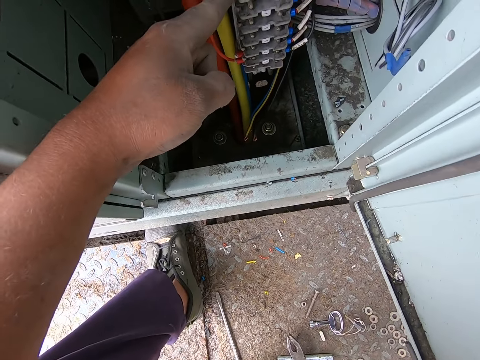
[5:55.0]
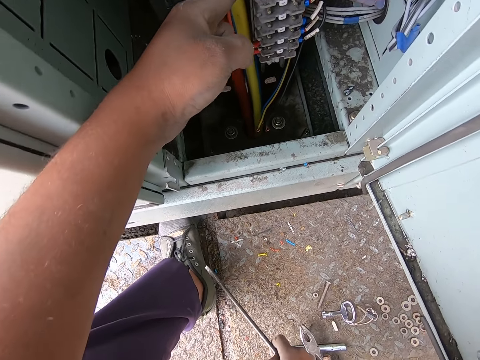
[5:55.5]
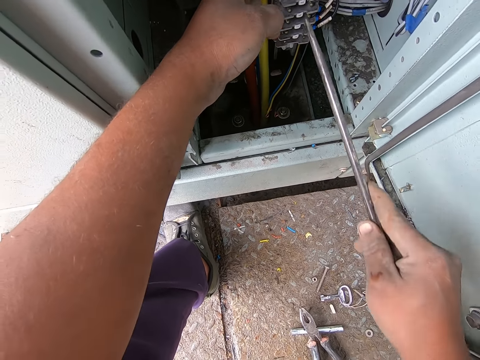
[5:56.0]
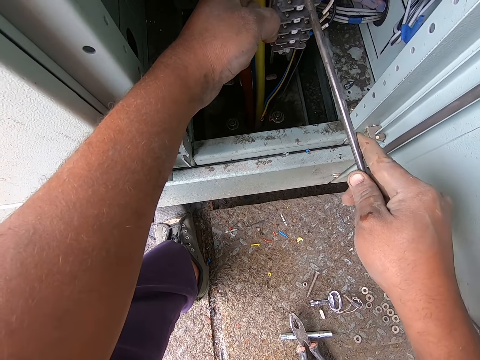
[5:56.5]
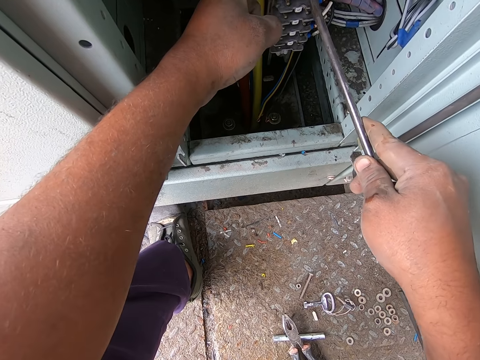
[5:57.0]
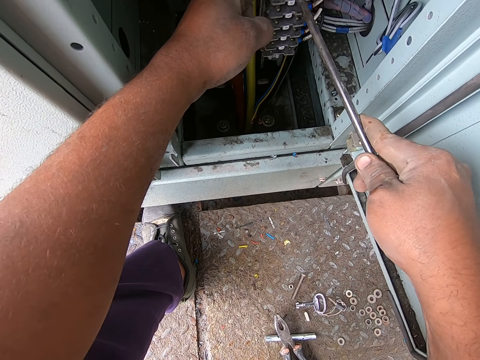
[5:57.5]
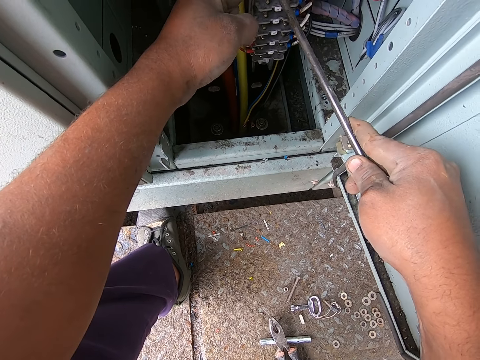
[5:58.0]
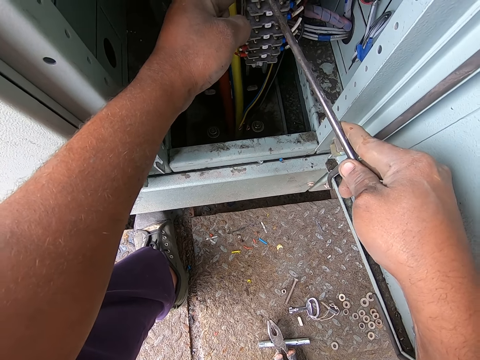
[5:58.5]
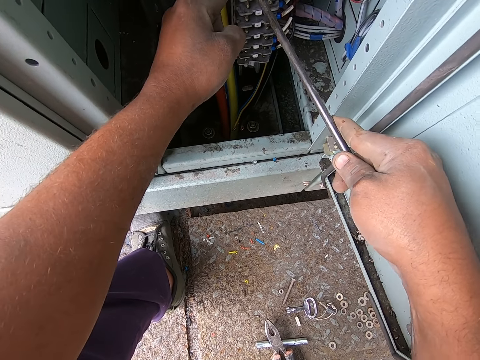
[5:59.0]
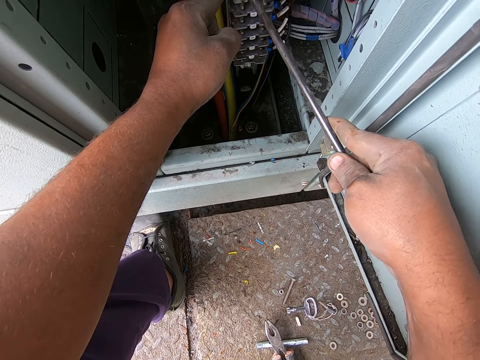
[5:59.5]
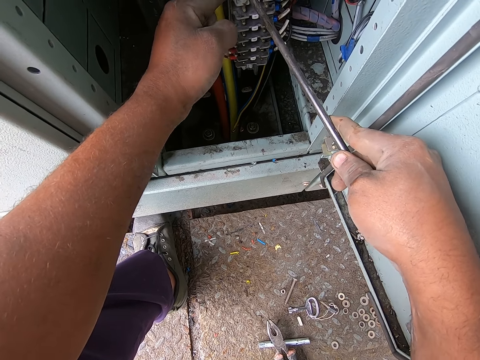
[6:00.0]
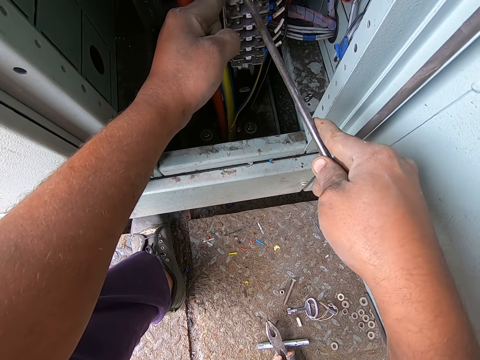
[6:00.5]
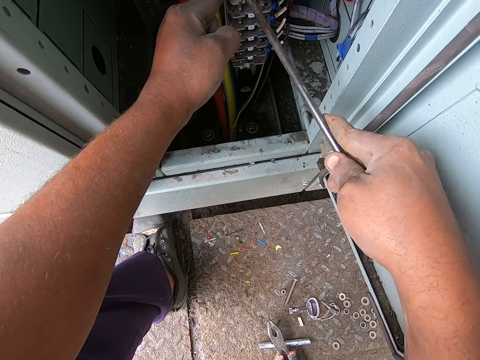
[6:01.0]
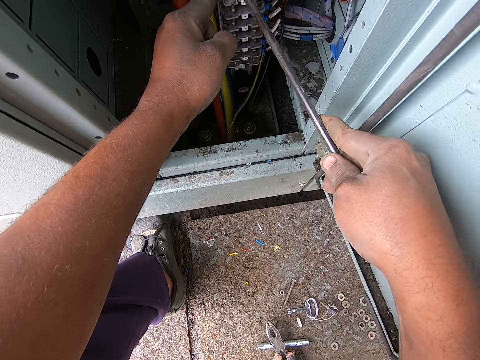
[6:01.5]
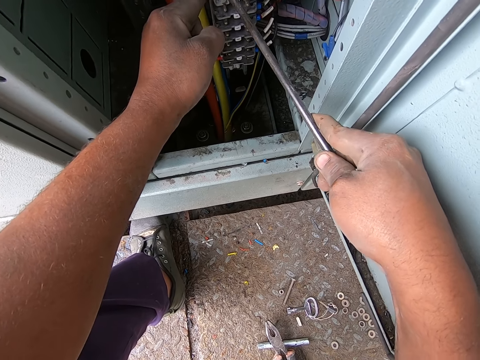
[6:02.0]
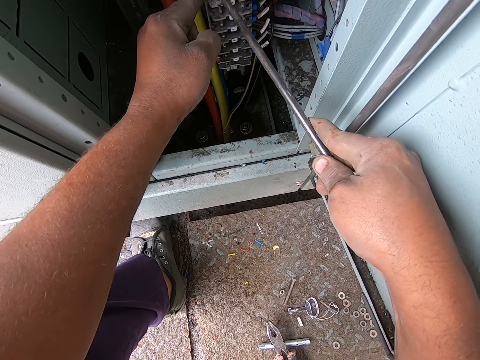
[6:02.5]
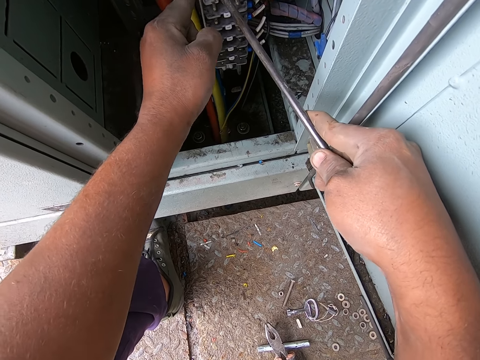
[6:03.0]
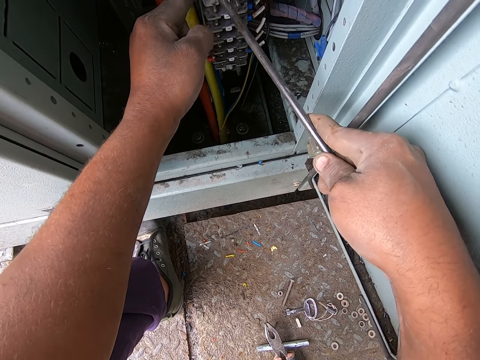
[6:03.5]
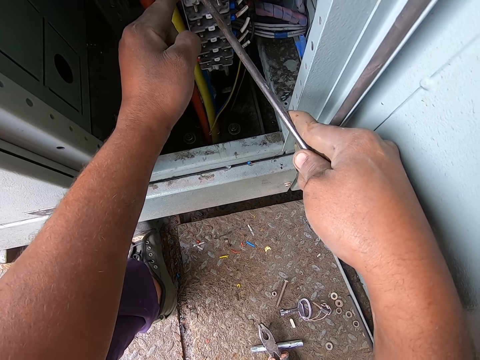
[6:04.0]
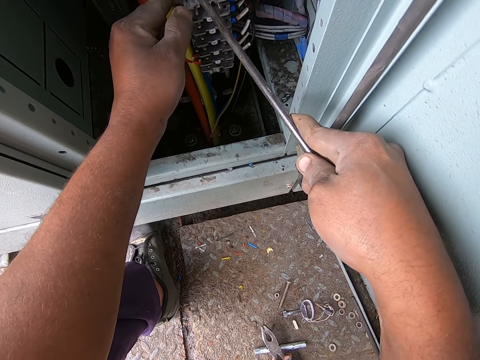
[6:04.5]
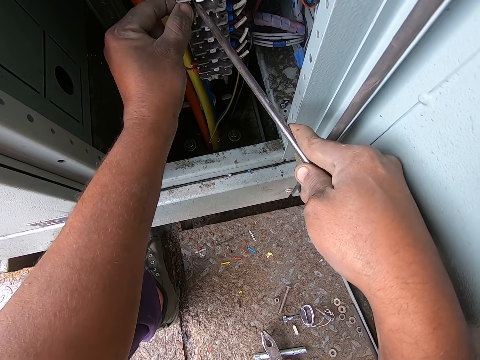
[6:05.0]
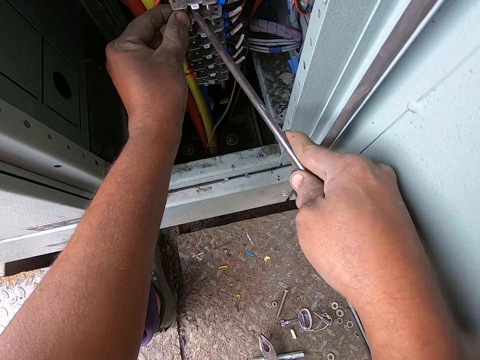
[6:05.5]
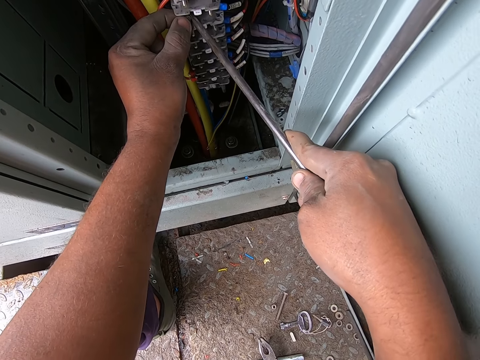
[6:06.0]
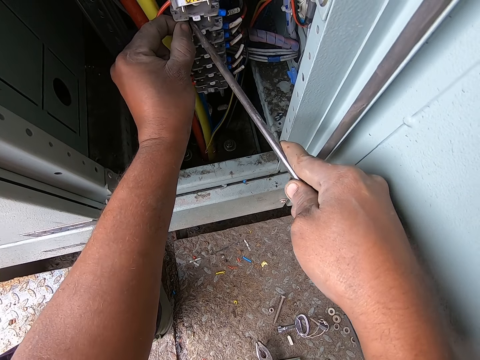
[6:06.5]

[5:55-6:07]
The camera wearer picks up the screw from the floor. They fix the switchboard. They fix the wires with the screws.

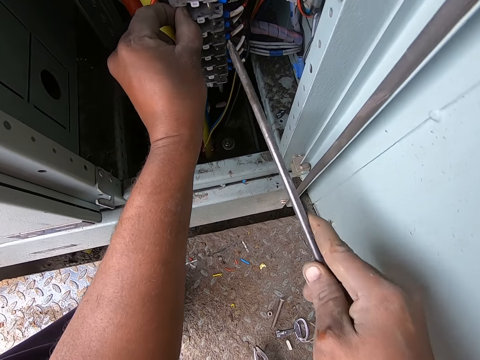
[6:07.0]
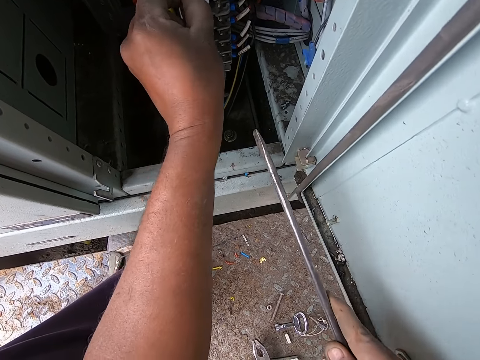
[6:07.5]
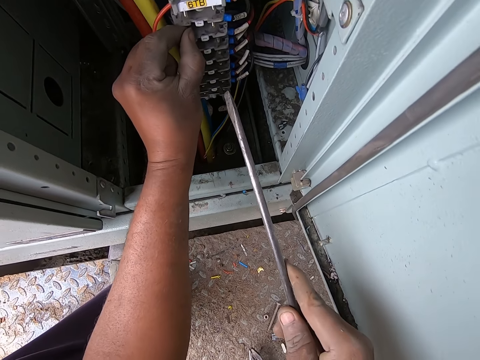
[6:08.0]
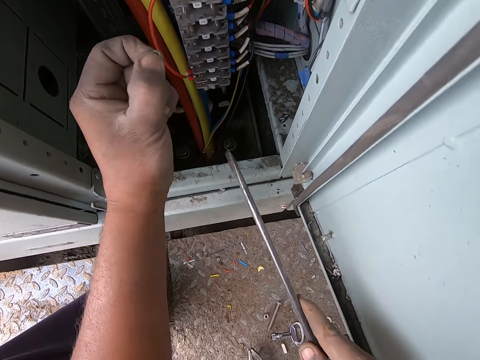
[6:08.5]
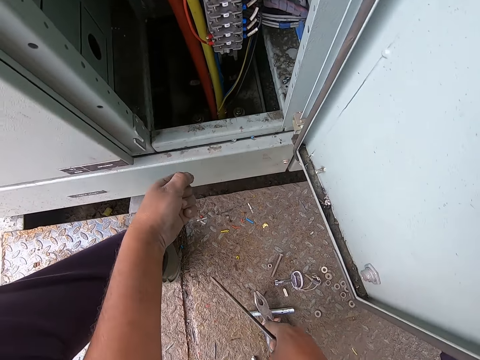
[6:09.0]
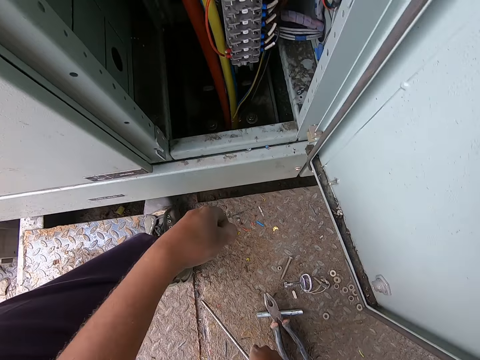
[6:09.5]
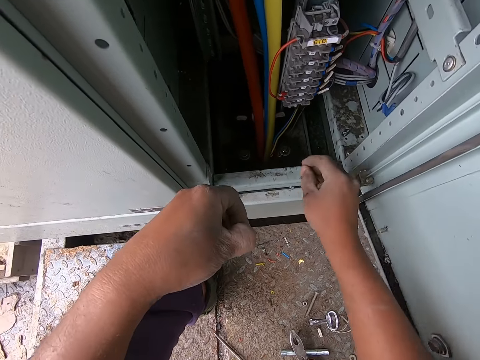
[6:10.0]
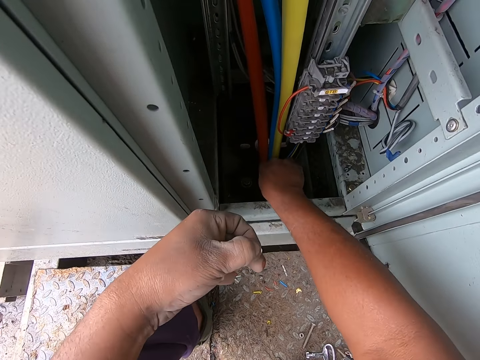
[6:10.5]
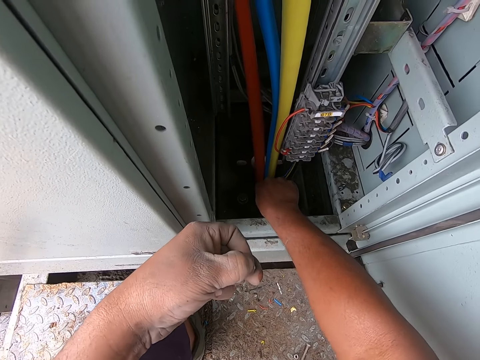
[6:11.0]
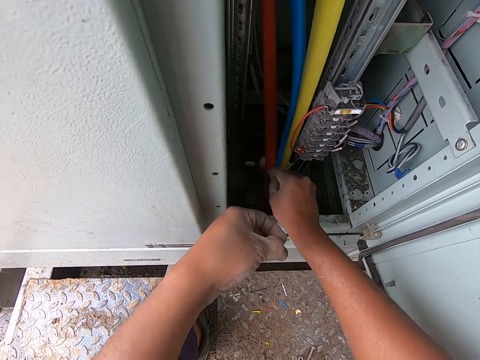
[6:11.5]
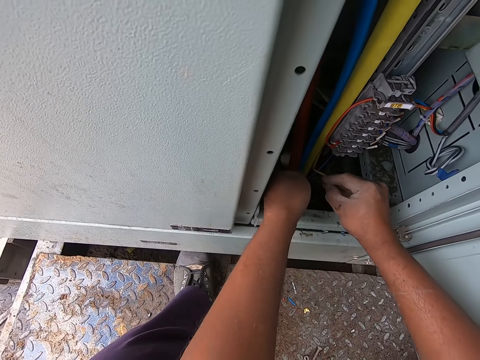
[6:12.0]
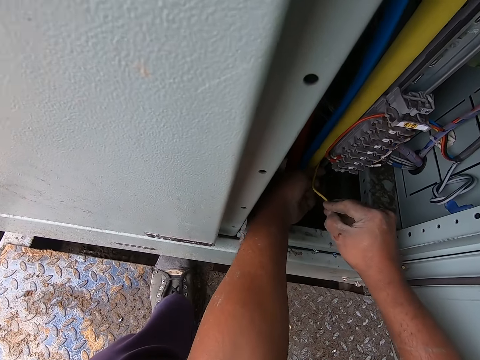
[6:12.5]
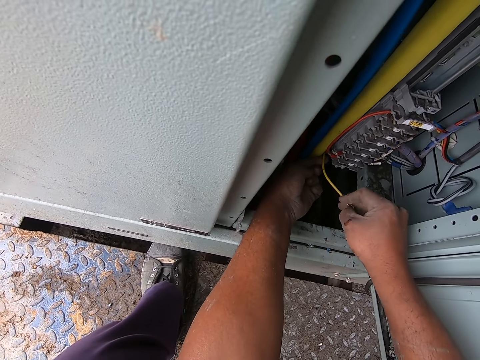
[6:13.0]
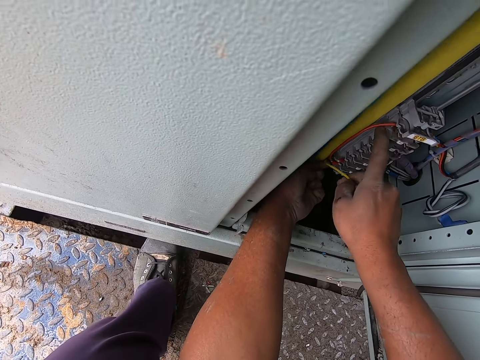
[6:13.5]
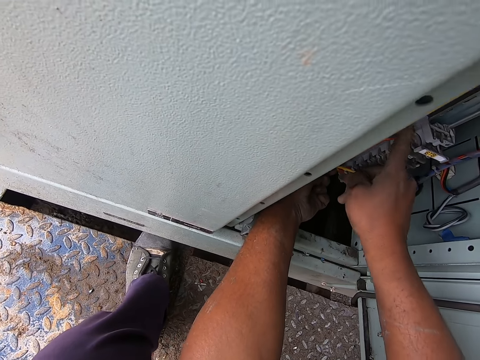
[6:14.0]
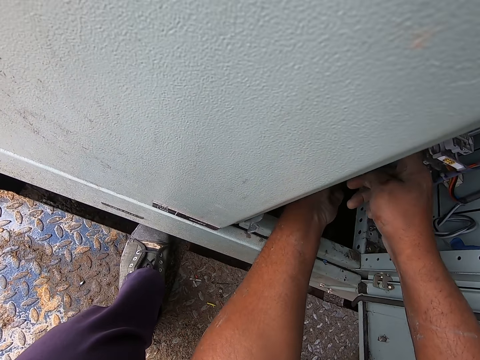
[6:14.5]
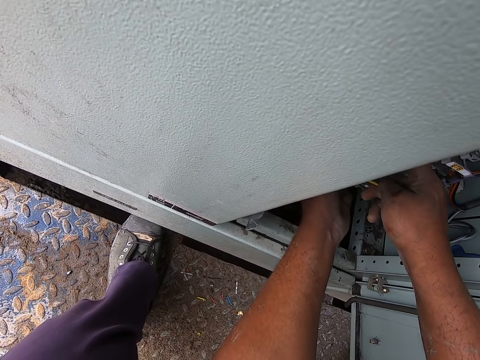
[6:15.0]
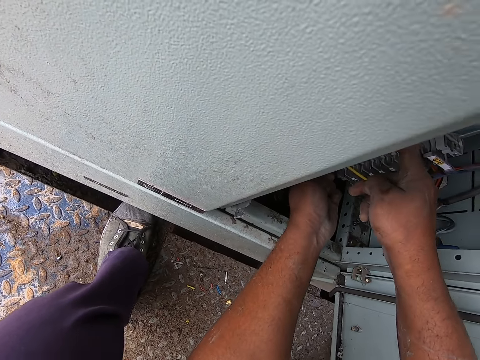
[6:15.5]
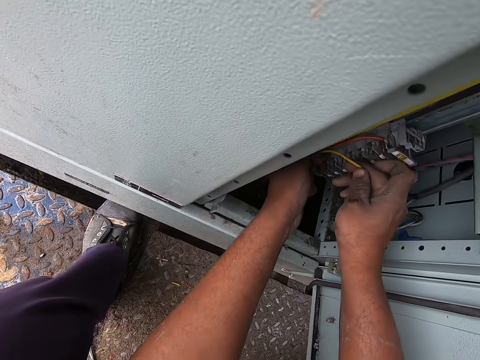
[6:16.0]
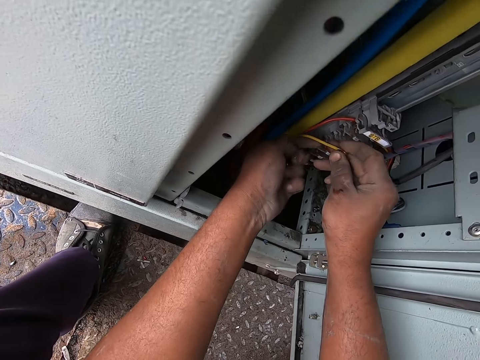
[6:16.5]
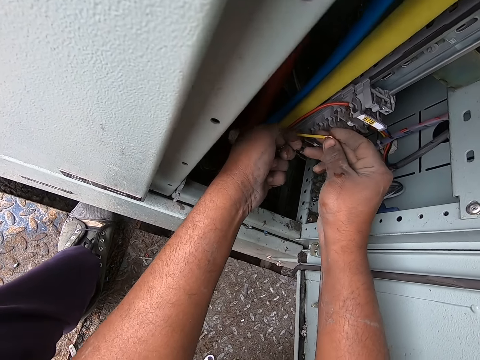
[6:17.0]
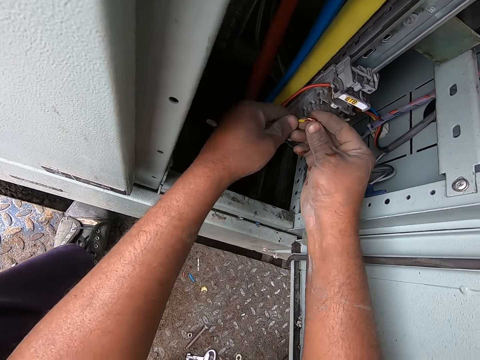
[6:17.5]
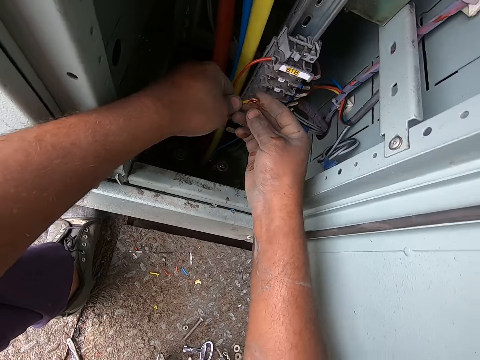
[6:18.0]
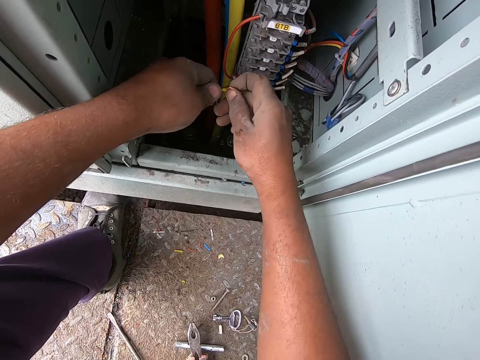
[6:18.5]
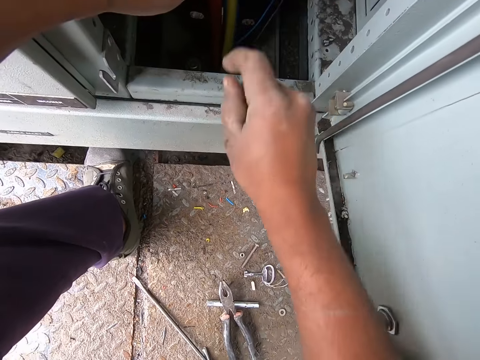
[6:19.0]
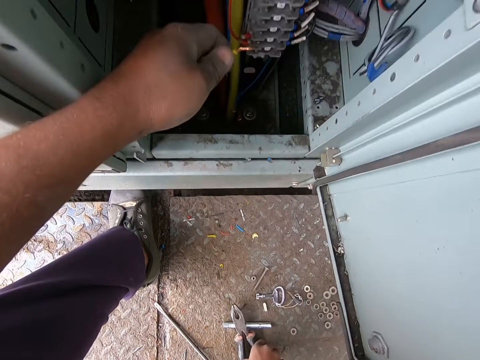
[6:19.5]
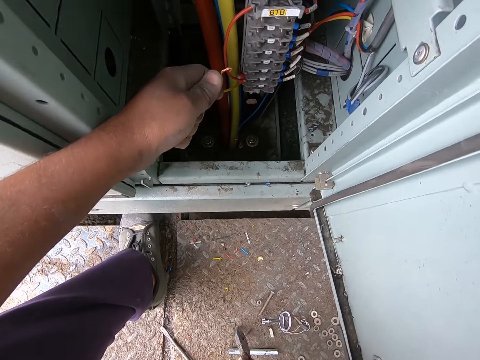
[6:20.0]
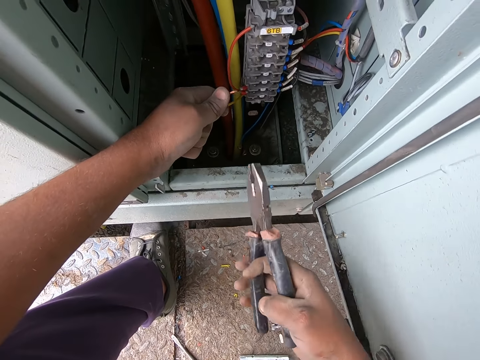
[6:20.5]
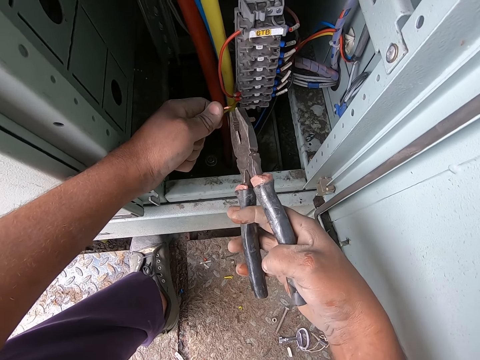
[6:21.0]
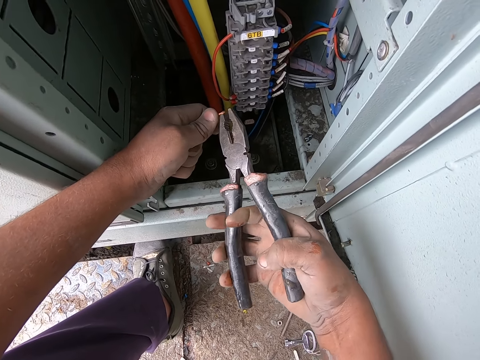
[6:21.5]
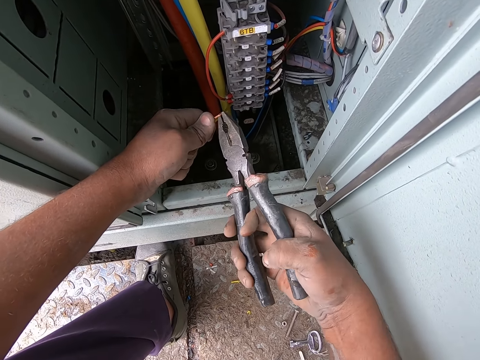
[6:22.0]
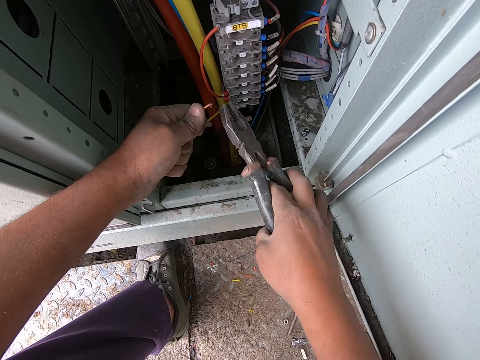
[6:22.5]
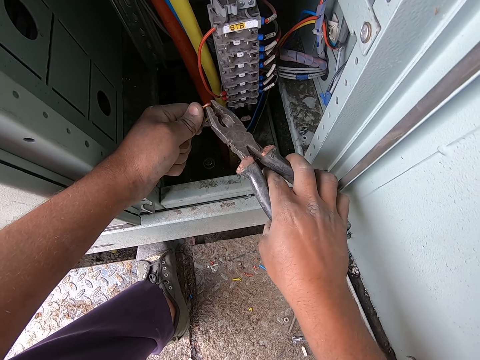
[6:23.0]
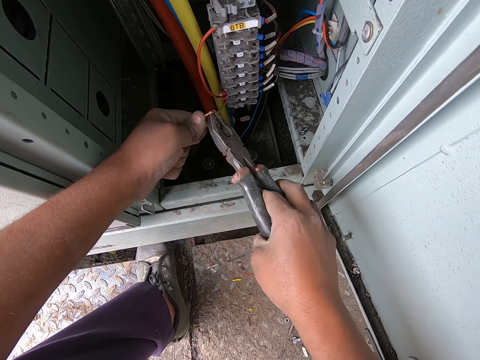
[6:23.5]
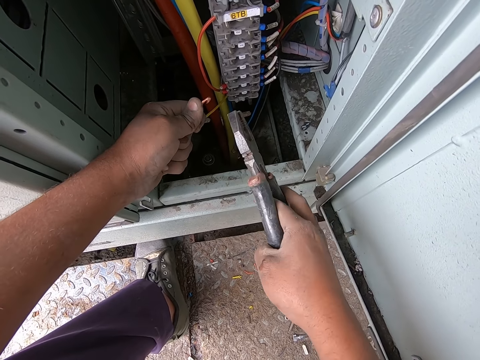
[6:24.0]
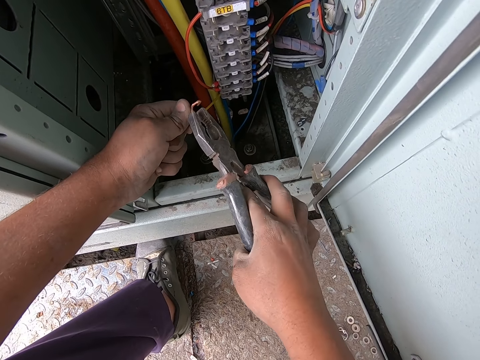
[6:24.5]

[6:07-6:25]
The camera wearer moves the hand away from the switchboard. They put the screw down on the floor. They hold a cable. They fix the wires. They pick the pliers from the floor. They fold the cable using the pliers.
